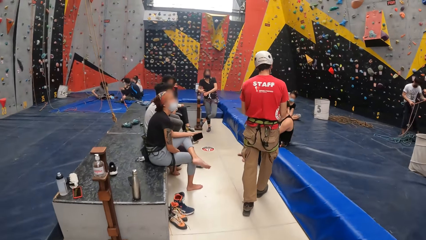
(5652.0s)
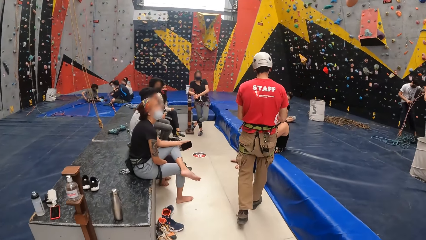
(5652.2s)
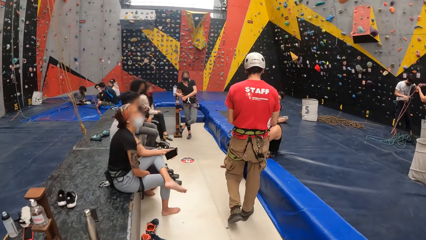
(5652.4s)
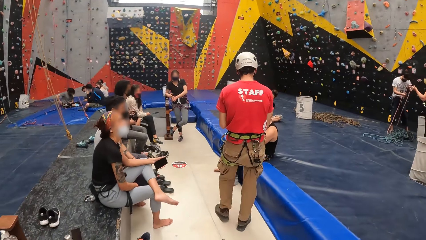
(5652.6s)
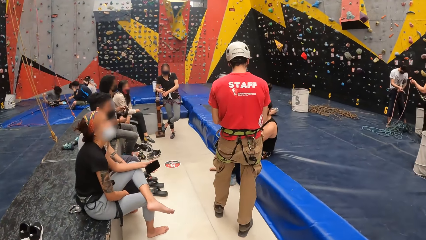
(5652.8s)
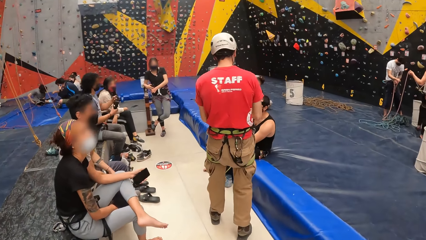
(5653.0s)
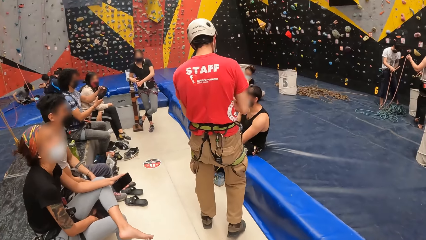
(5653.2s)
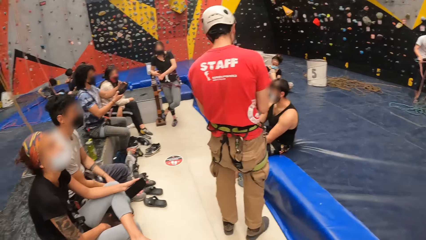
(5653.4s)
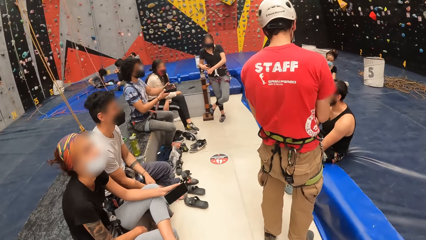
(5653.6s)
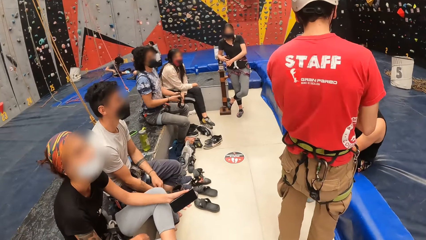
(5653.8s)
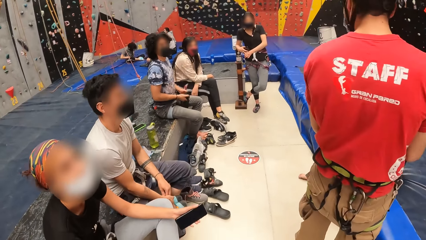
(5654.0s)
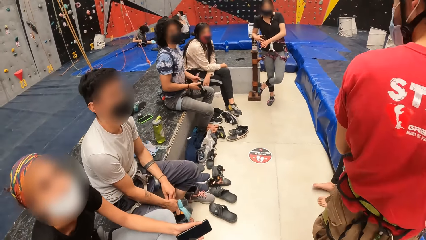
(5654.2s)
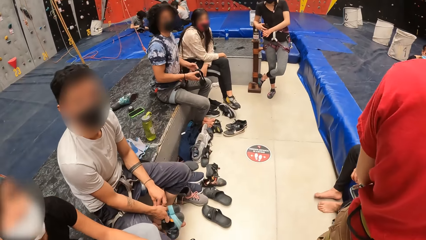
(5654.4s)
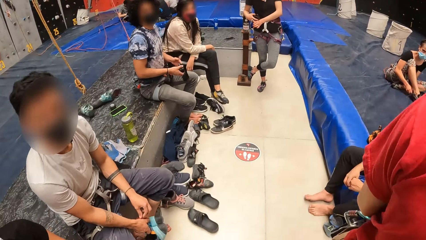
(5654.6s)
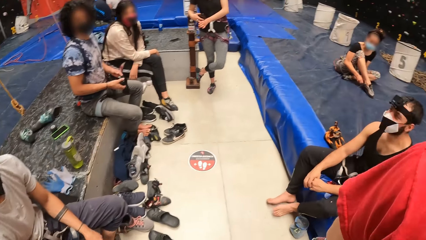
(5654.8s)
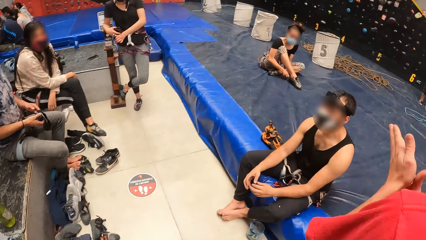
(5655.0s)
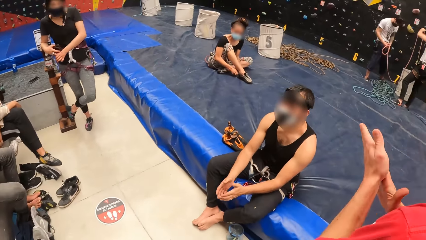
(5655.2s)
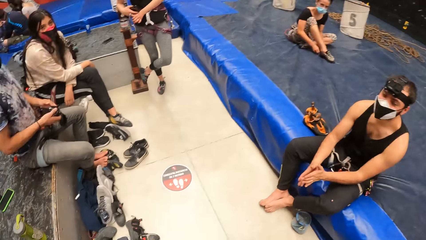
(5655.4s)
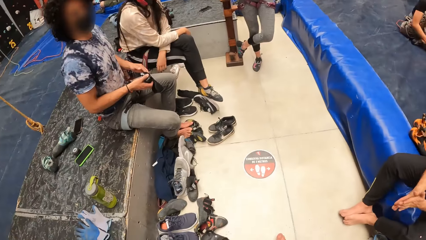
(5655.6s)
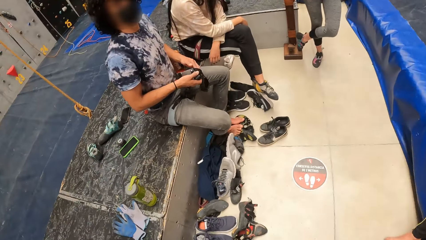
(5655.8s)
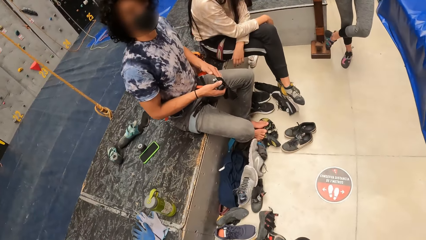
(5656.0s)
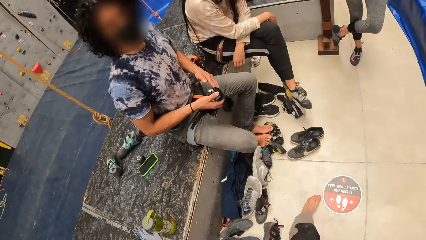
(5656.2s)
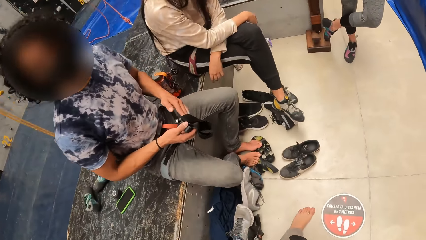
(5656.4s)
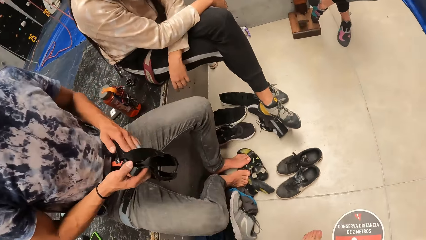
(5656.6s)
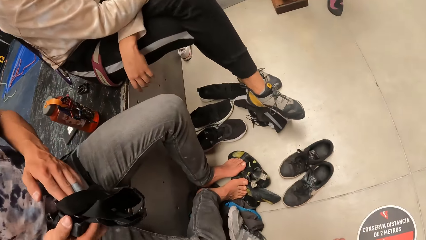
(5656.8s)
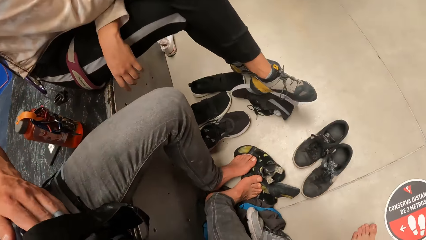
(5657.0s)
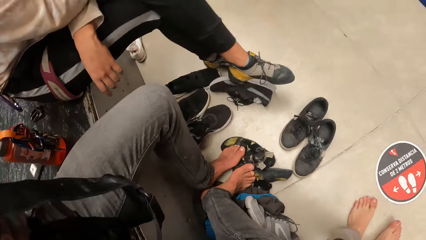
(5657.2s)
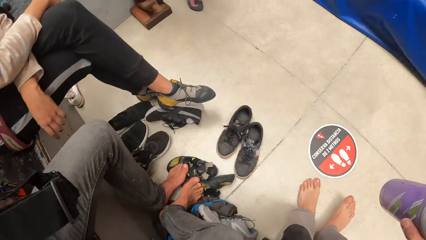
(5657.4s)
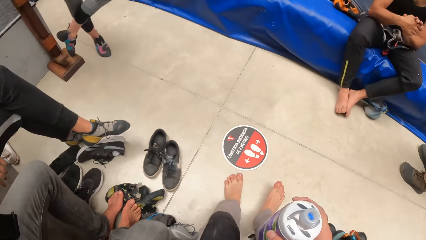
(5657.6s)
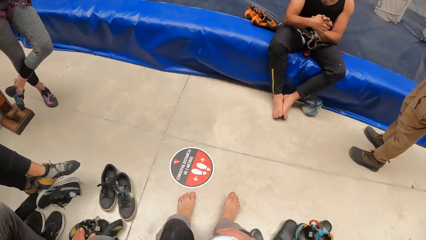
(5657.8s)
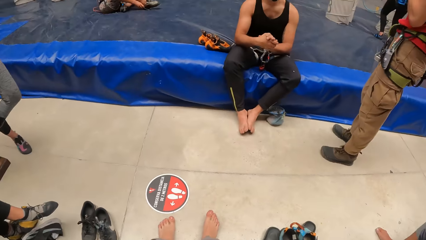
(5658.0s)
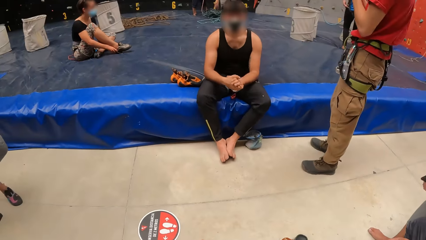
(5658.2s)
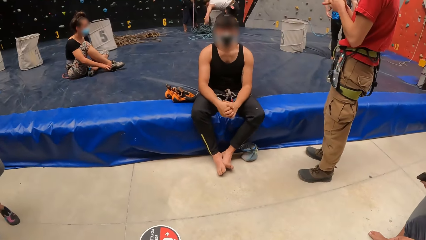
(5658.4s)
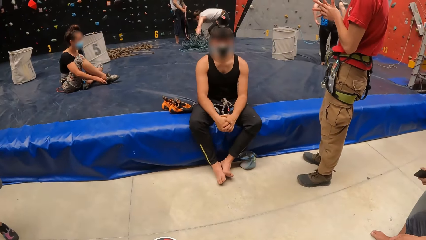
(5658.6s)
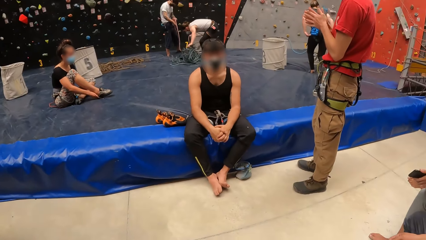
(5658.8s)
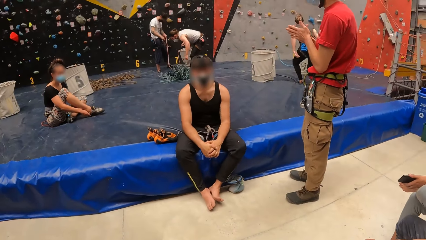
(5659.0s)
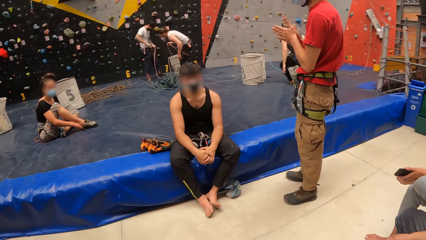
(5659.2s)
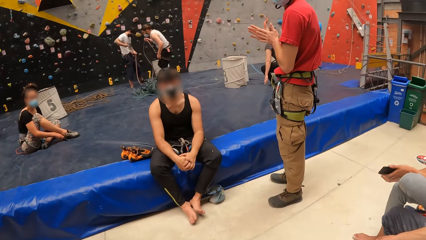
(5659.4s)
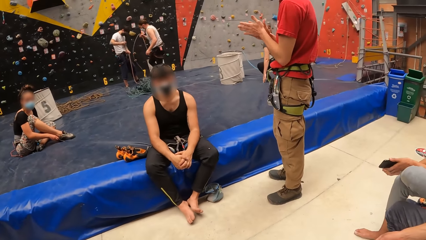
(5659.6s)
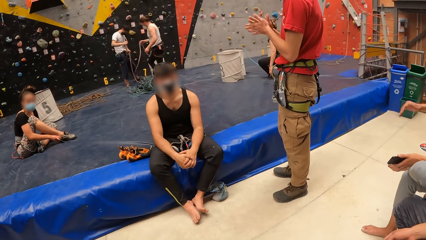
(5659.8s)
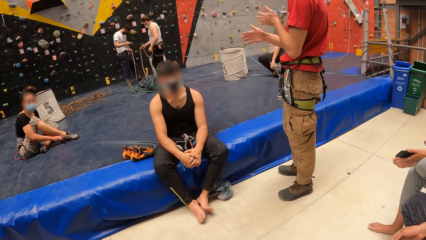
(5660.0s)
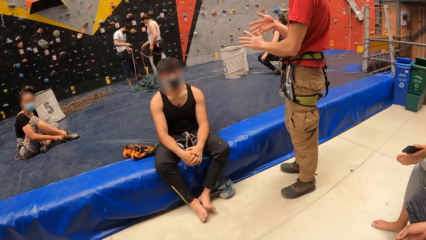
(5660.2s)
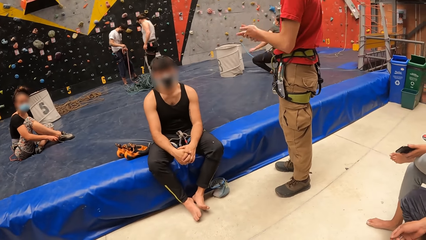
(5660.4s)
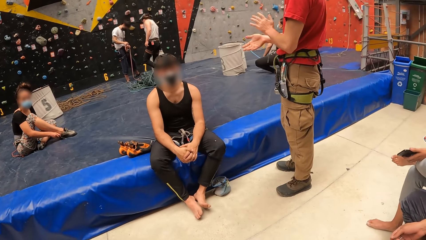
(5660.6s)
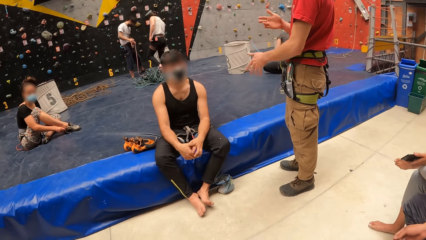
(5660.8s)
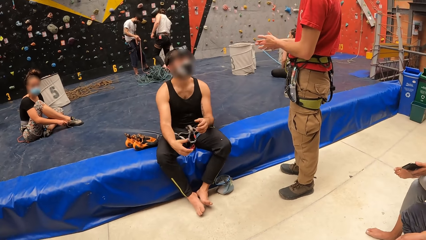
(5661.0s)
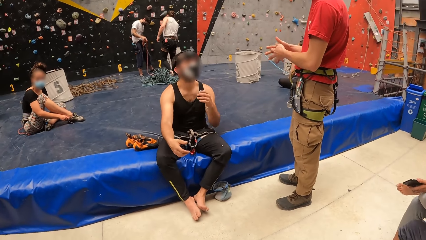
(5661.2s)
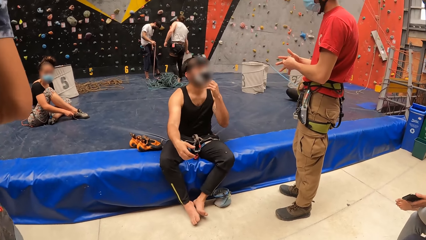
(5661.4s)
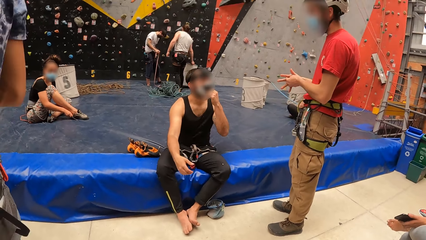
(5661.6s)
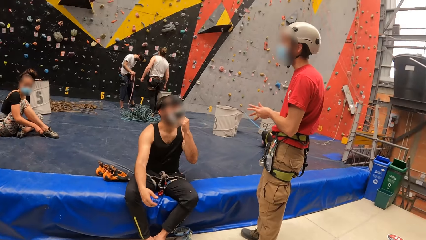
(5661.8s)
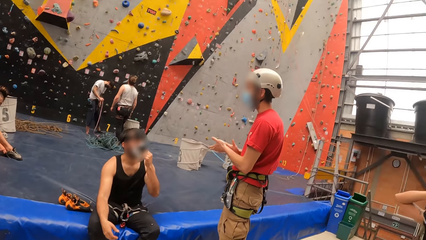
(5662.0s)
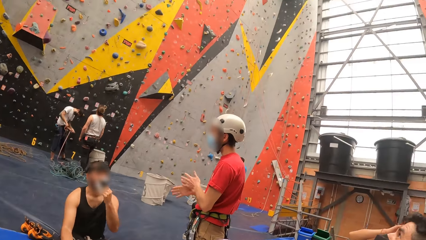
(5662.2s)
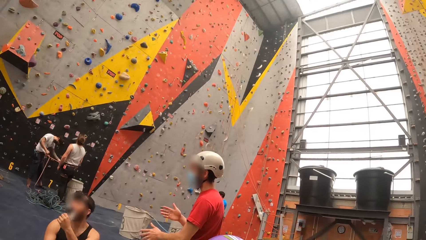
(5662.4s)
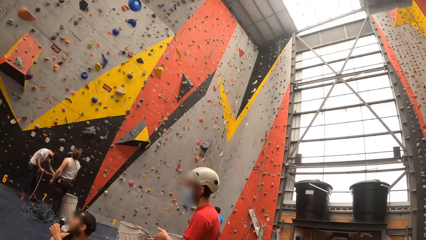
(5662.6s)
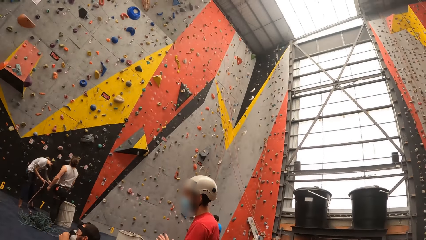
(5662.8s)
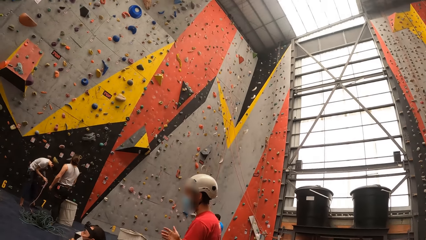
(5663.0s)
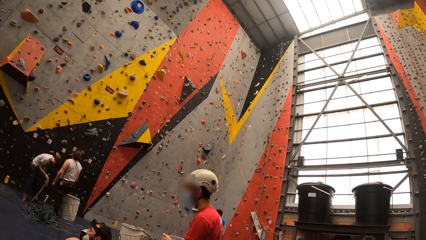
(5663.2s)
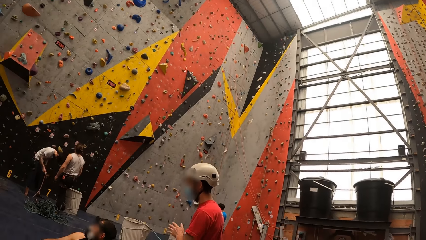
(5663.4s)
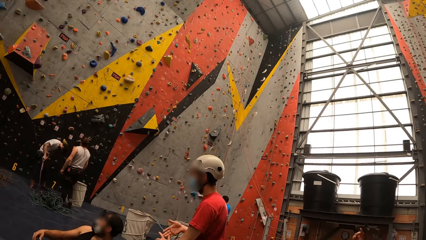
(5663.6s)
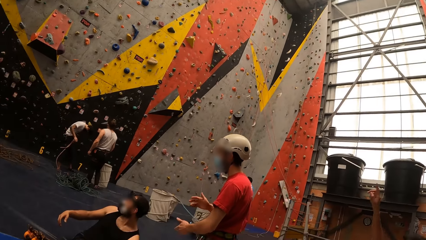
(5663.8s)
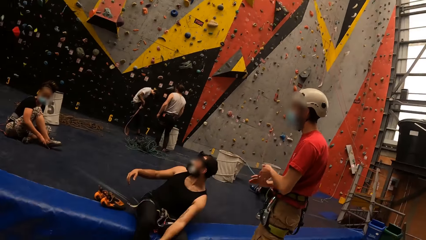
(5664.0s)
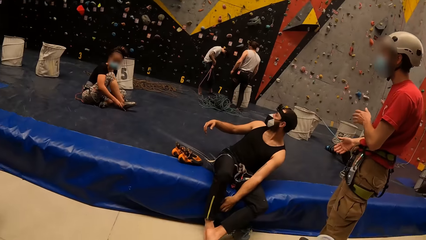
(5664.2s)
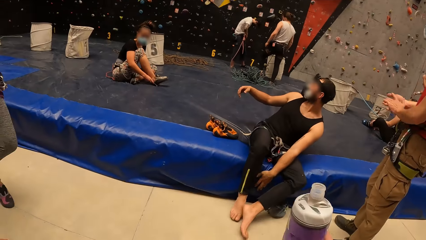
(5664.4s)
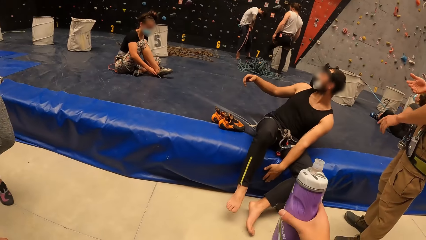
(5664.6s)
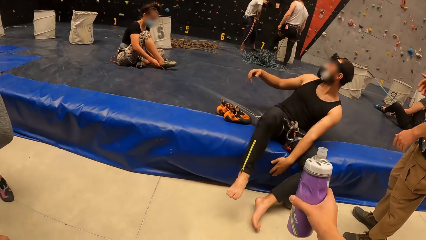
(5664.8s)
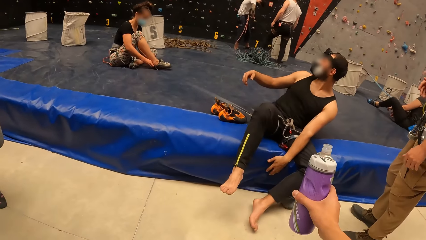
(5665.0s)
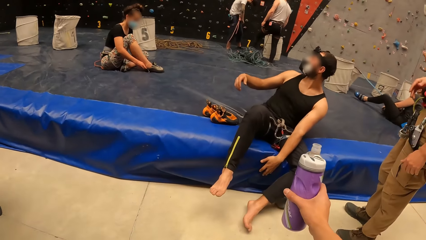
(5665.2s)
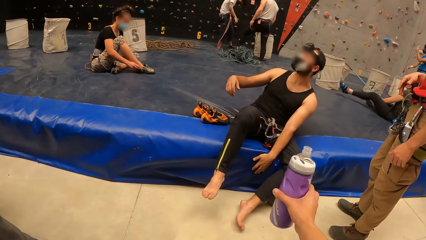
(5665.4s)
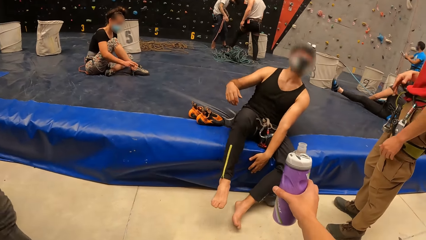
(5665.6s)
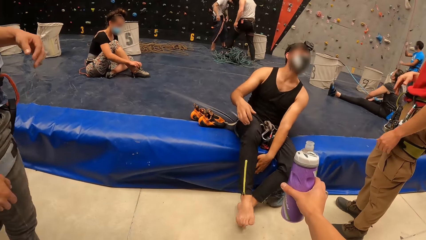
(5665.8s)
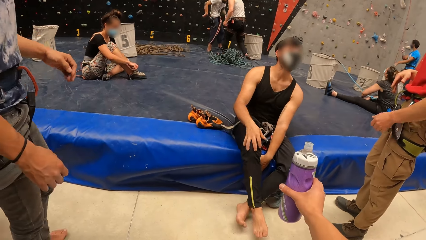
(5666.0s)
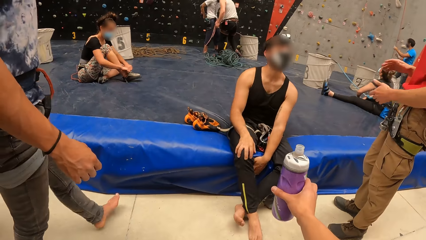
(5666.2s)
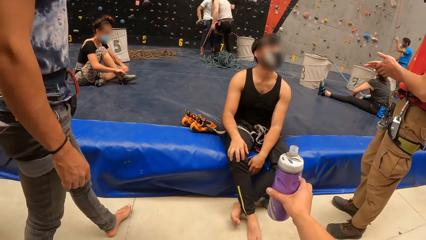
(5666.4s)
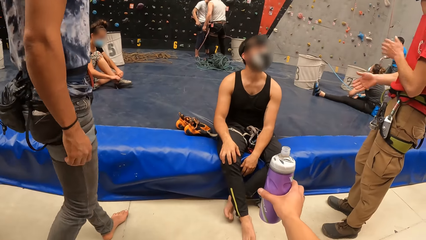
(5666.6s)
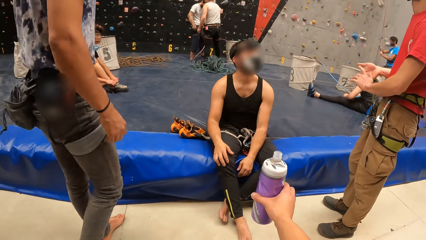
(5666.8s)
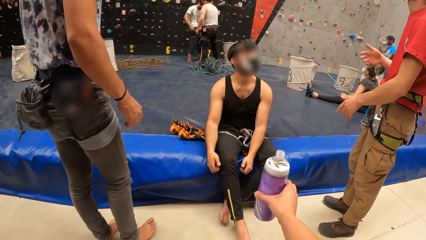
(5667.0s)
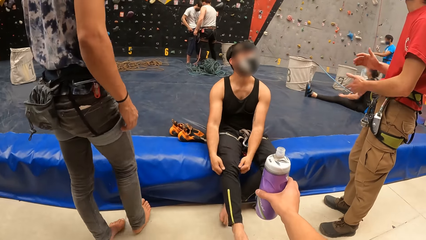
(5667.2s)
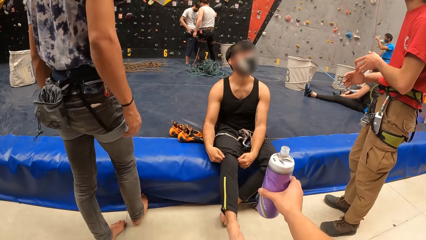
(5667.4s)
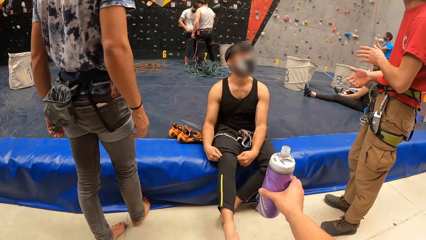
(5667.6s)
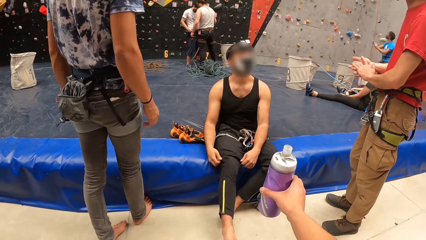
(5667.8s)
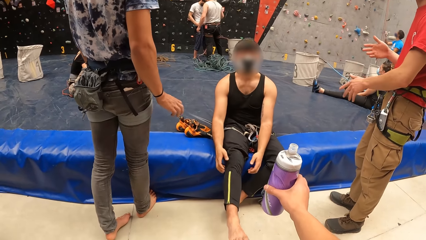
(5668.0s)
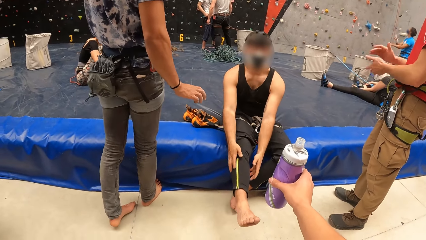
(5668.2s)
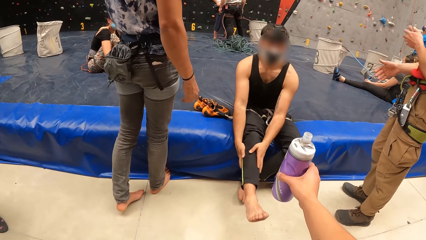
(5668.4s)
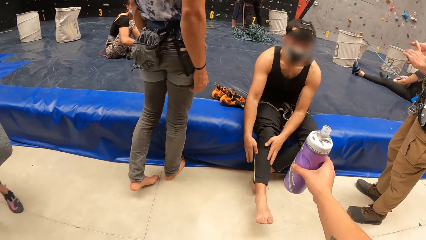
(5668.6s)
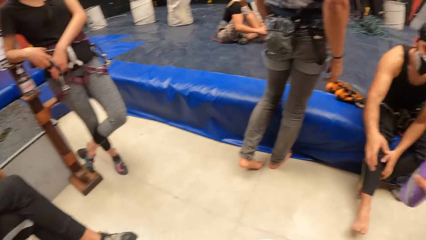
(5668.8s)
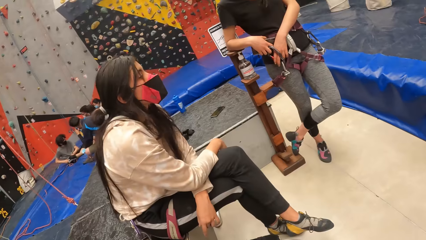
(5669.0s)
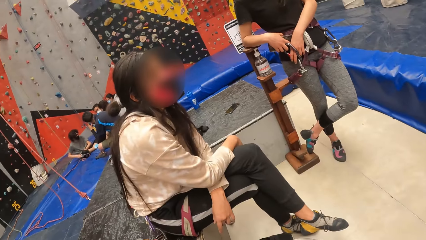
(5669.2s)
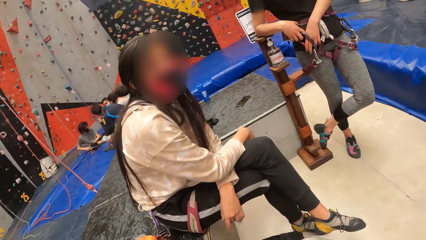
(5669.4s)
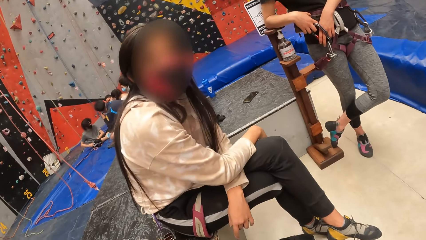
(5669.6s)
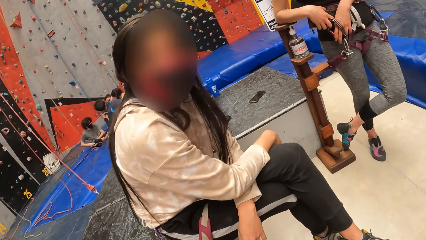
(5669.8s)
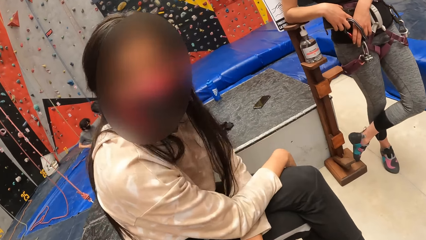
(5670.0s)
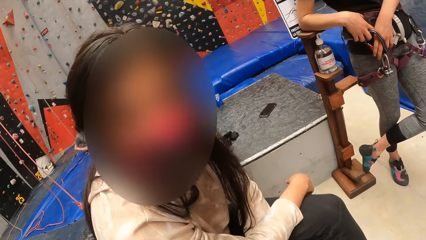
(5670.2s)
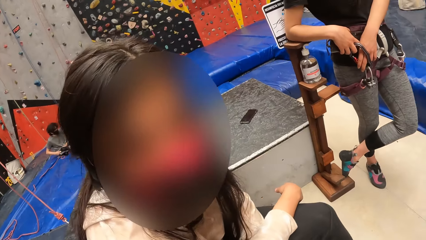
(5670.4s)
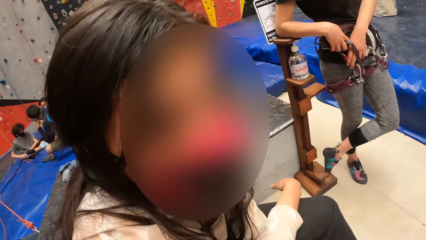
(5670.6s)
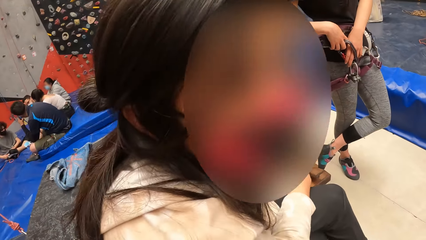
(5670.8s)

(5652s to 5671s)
The camera wearer moves around the rock climbing room. He sits on a concrete stand. A person wipes his hands. The camera wearer looks around. He lifts a water bottle. Another person moves around. The camera wearer spreads his arm towards a third person.
